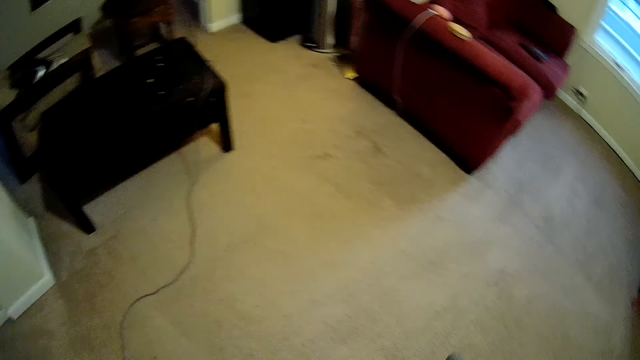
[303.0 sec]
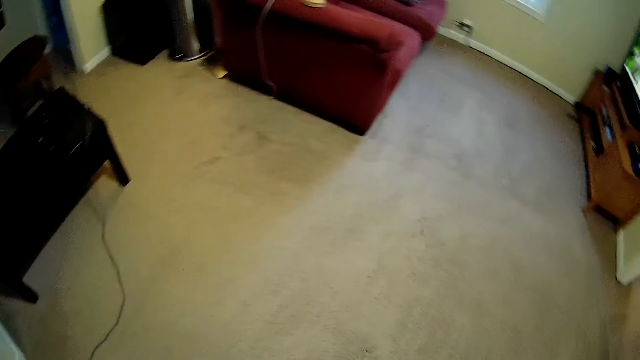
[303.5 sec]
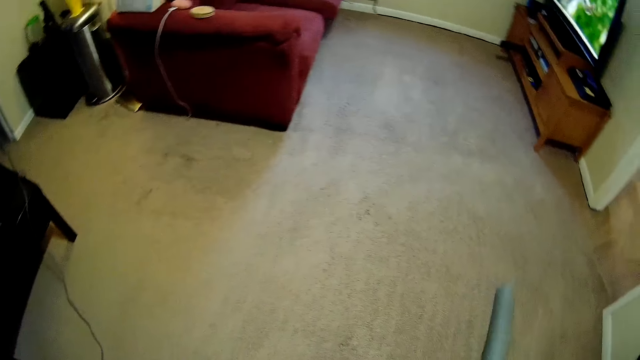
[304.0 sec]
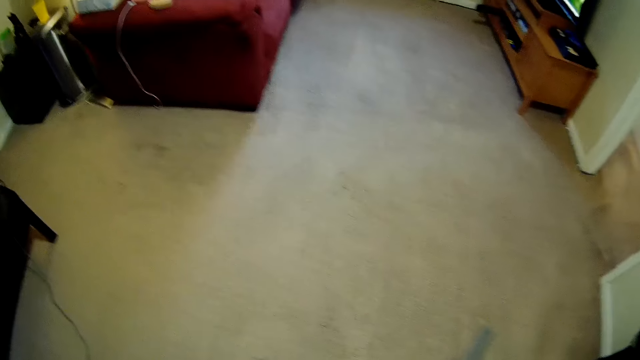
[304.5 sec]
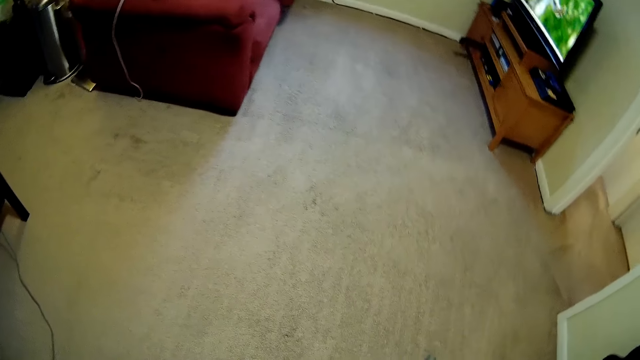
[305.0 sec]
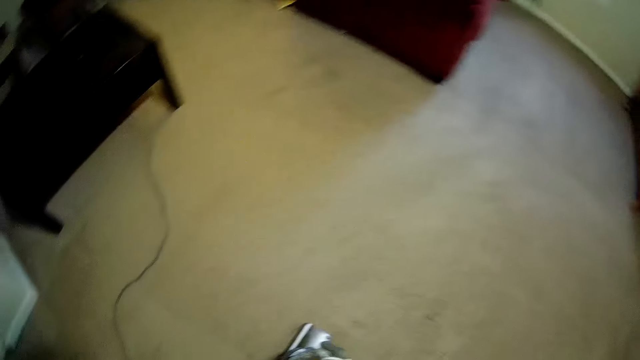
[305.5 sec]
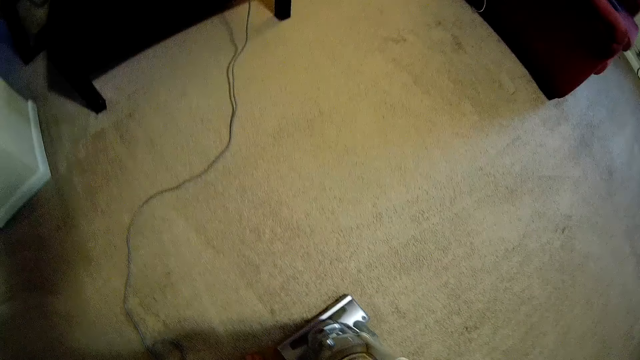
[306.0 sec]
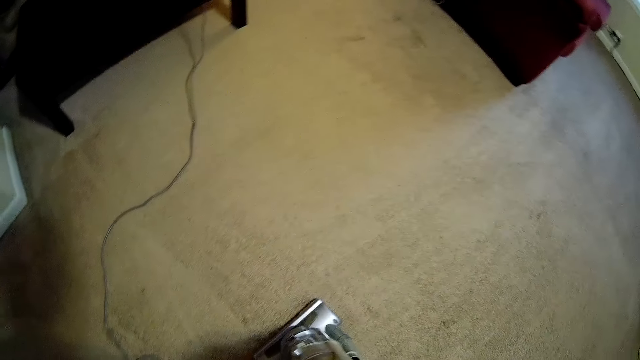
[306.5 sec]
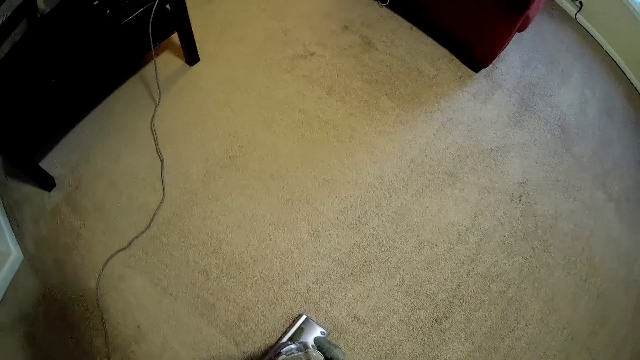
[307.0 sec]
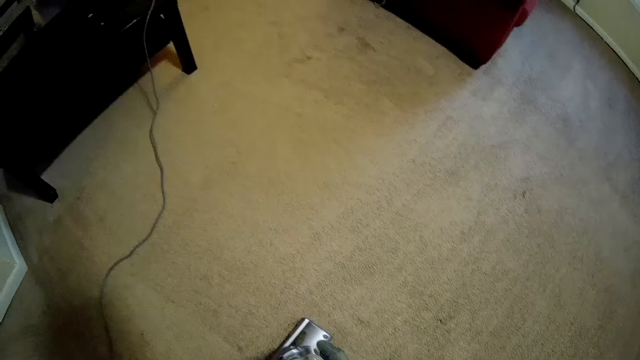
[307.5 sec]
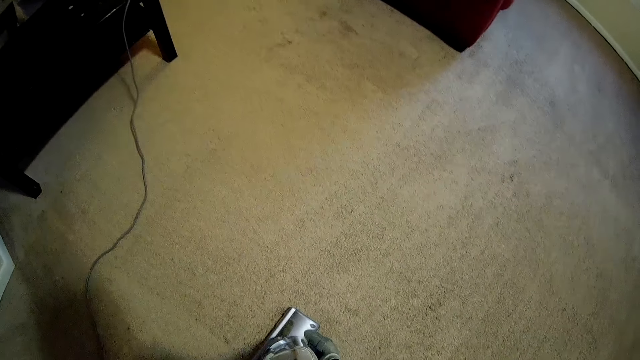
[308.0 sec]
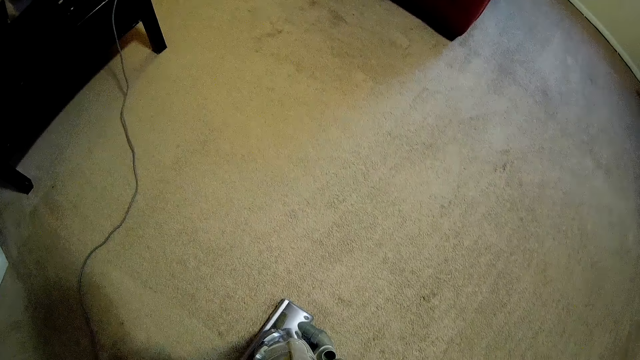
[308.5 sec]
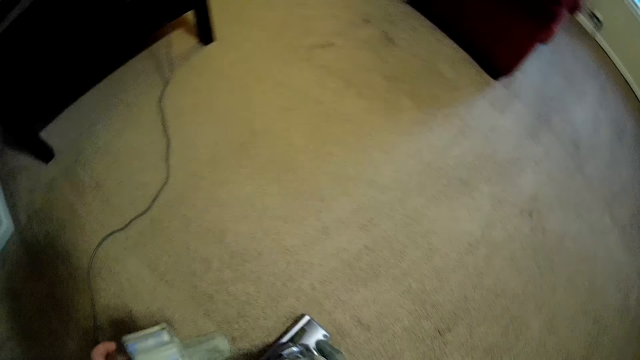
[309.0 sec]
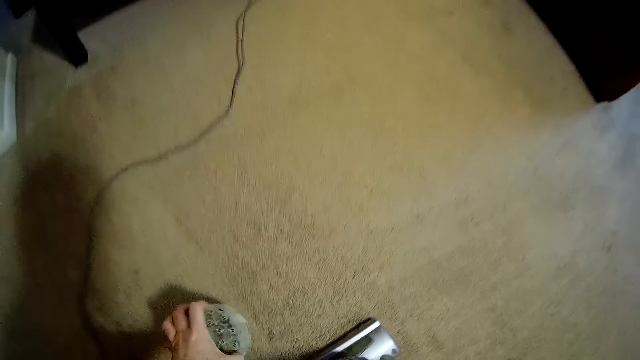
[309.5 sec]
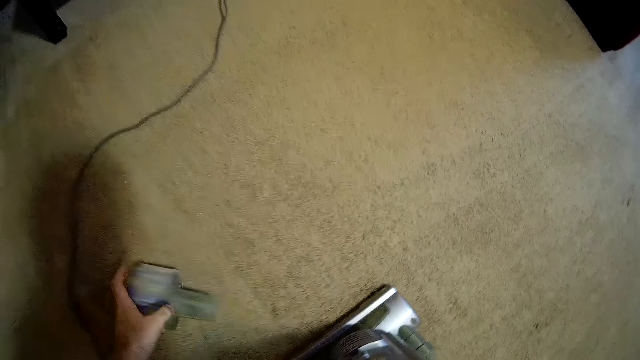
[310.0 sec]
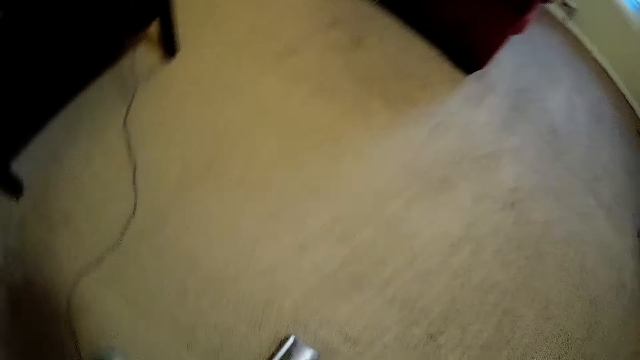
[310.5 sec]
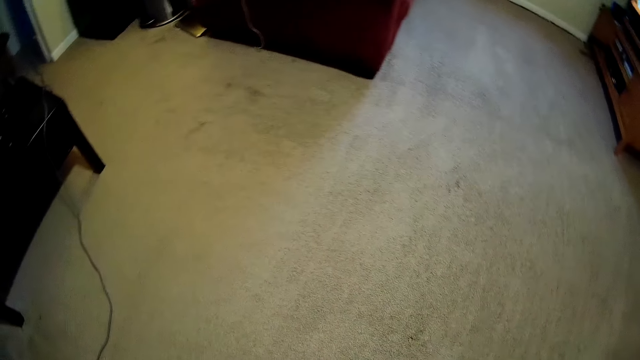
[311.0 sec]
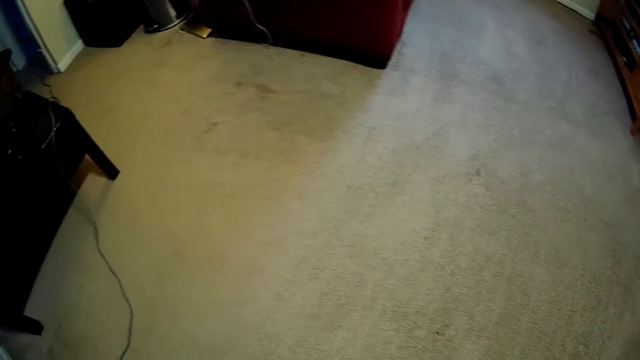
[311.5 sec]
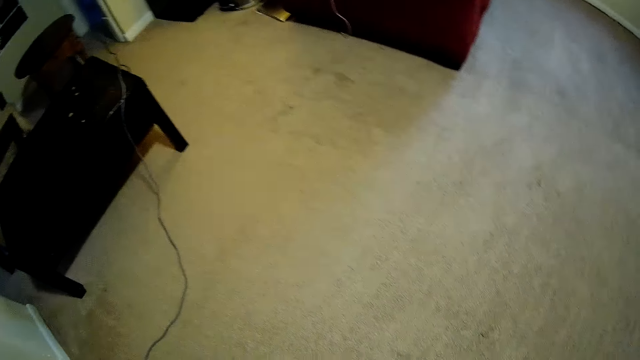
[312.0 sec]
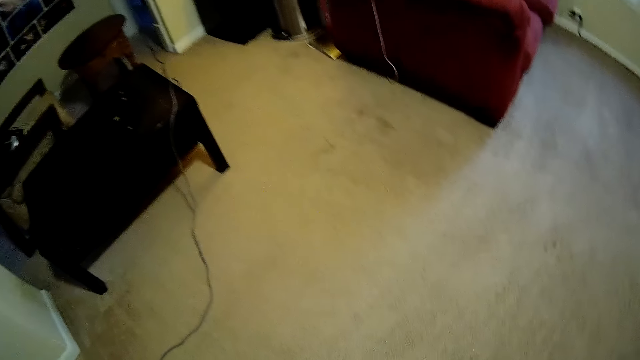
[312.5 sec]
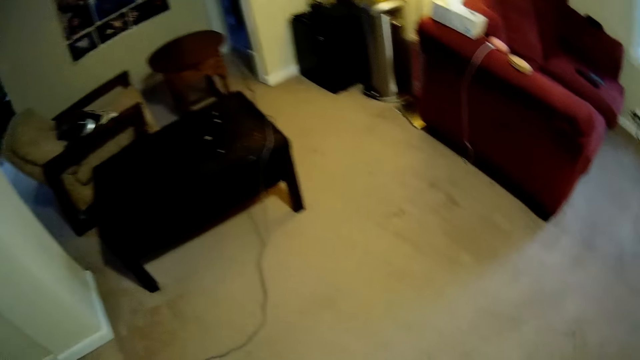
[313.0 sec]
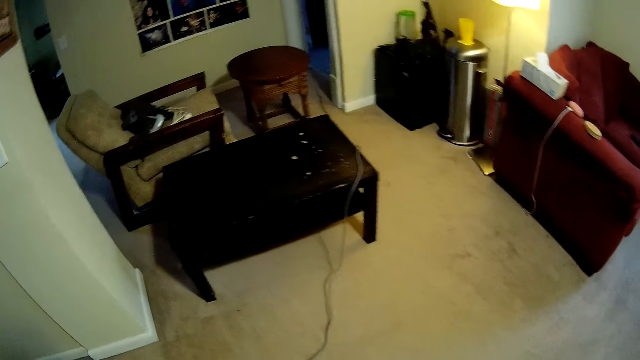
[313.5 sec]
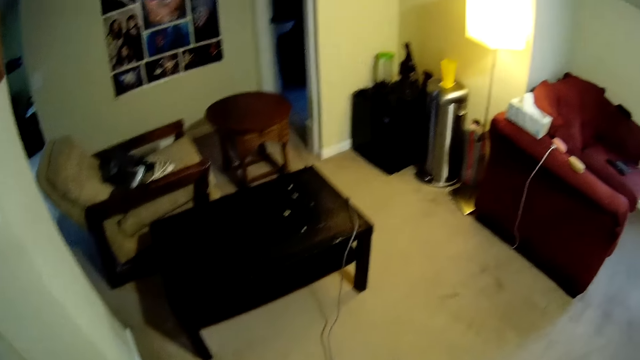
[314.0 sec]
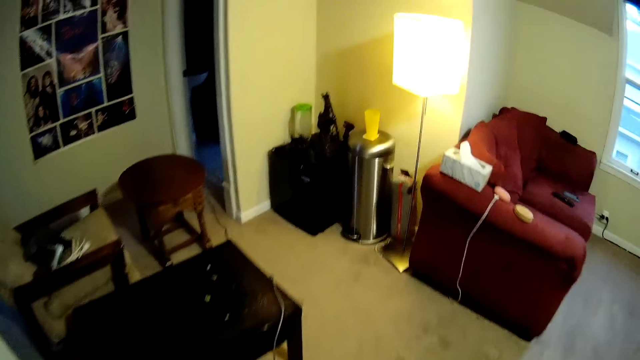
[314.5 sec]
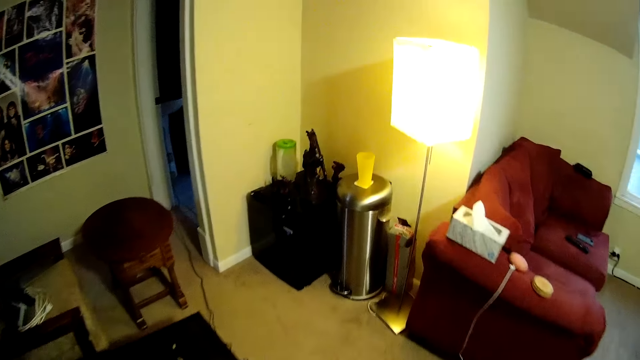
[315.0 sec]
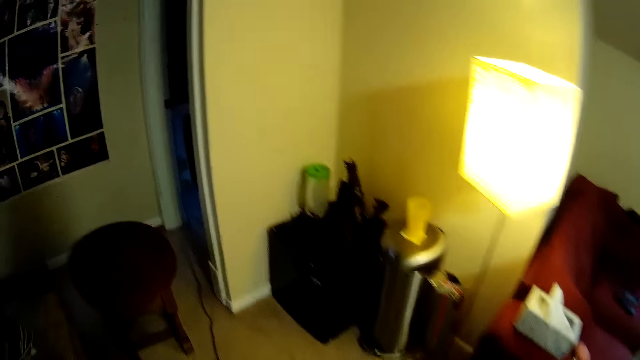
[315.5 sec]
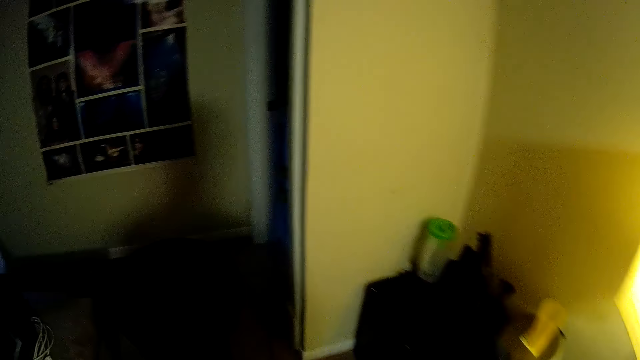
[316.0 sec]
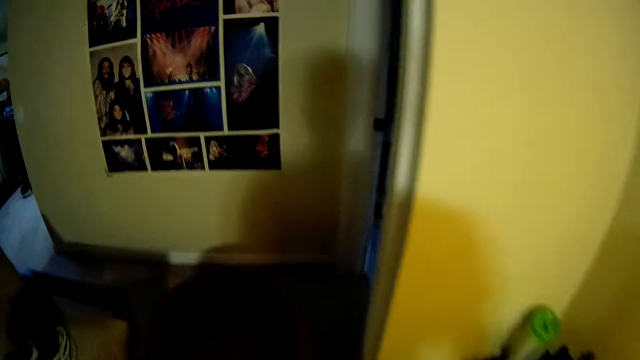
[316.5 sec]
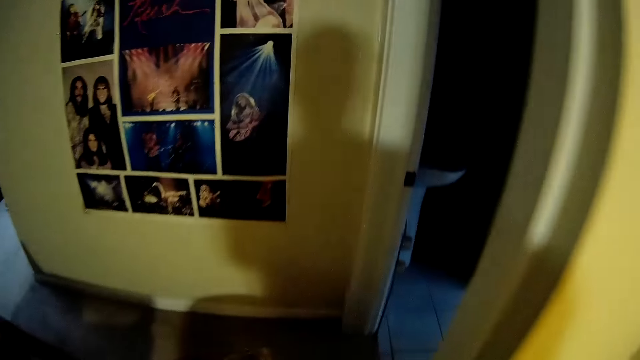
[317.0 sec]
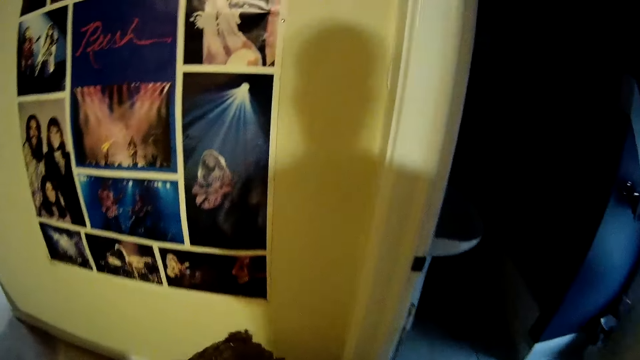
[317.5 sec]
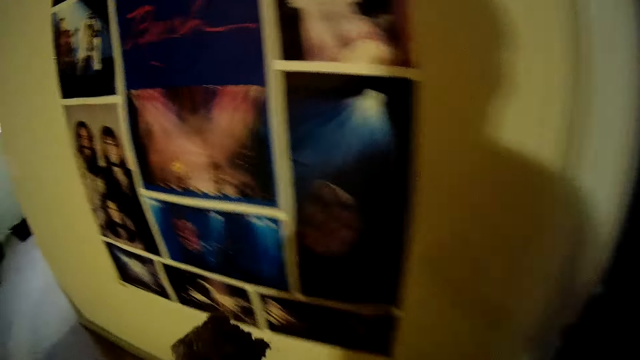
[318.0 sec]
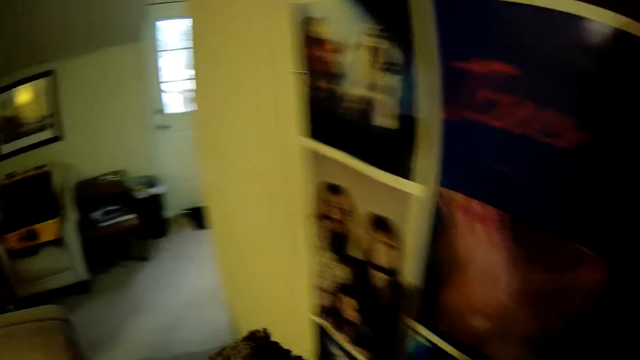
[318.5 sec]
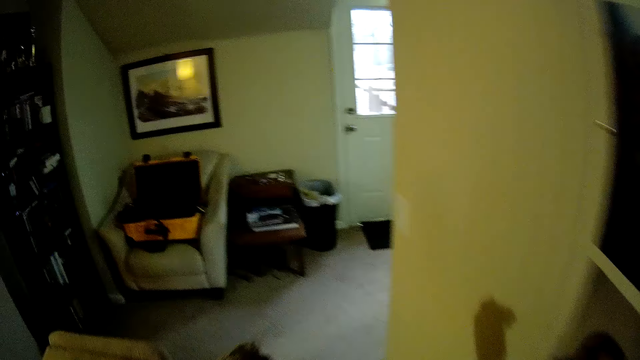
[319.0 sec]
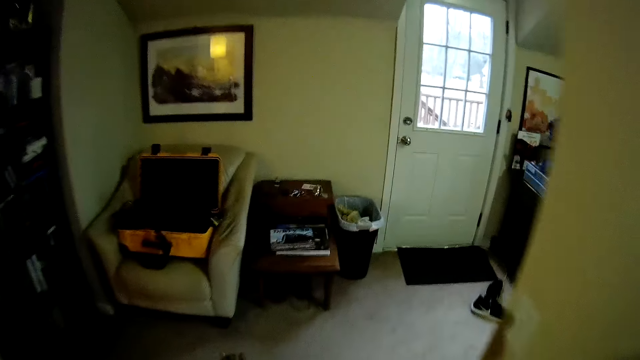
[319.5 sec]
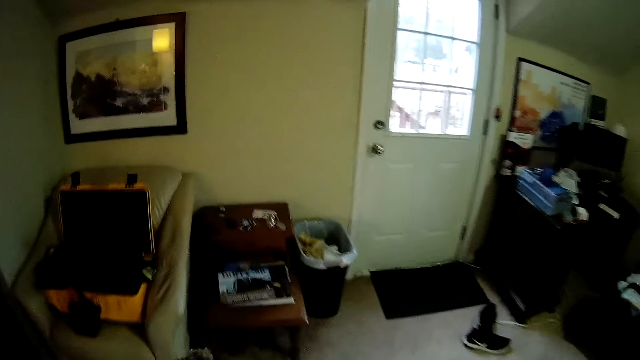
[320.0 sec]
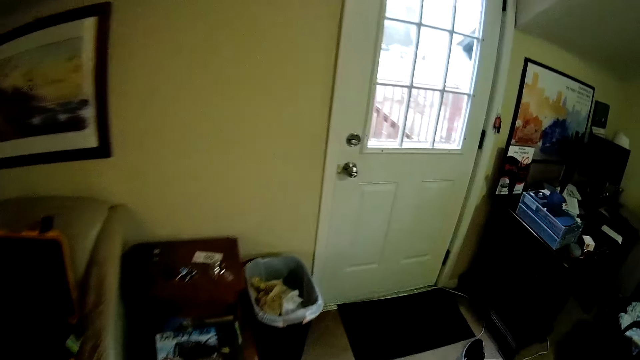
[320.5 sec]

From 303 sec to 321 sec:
The camera wearer drops part of the vacuum cleaner on the floor. They drop part of the vacuum cleaner. They walk around the house.
